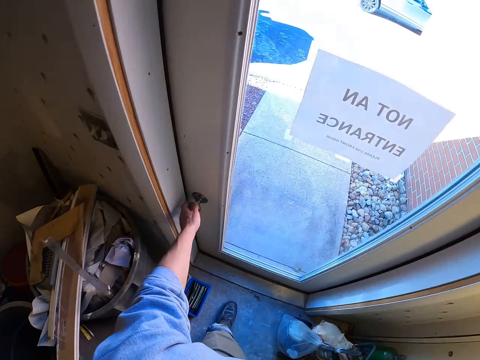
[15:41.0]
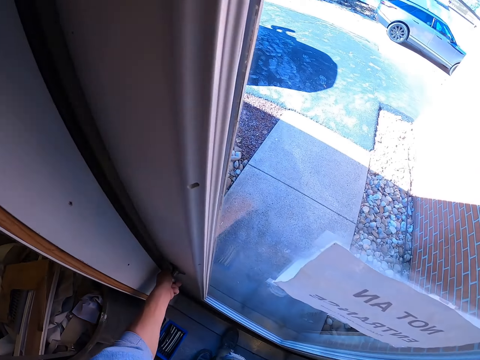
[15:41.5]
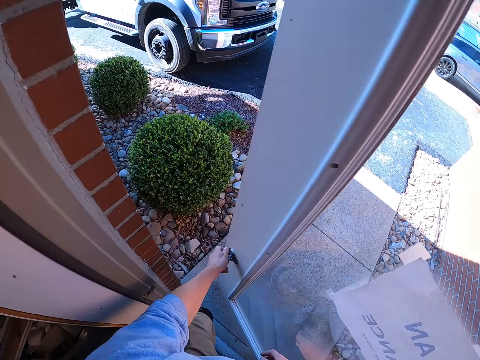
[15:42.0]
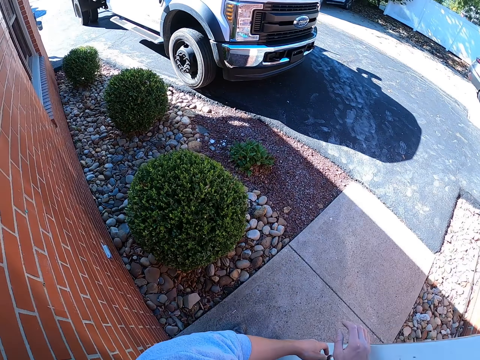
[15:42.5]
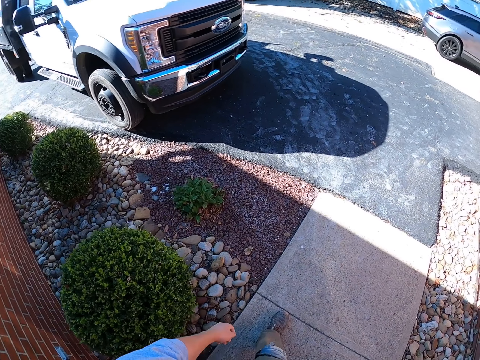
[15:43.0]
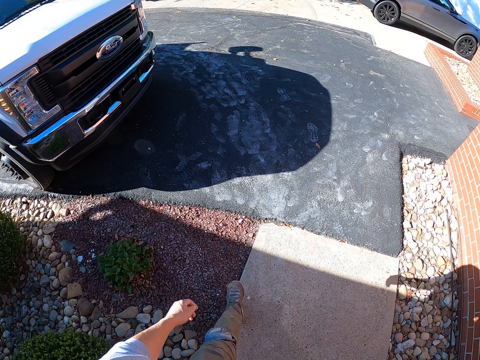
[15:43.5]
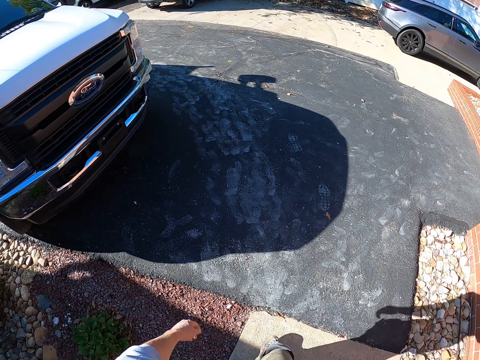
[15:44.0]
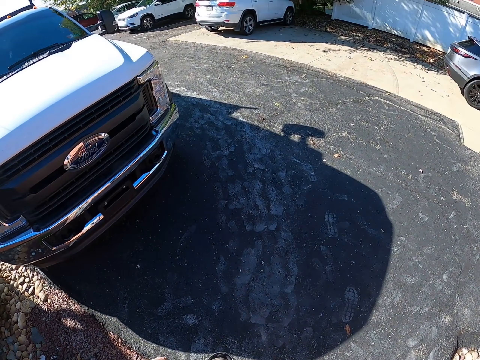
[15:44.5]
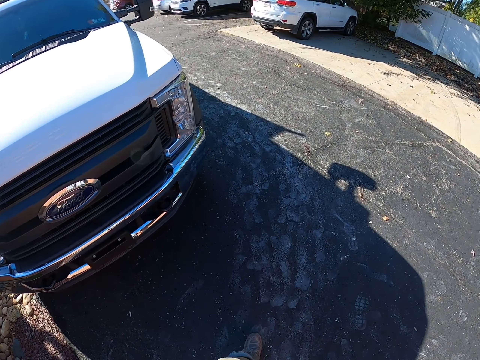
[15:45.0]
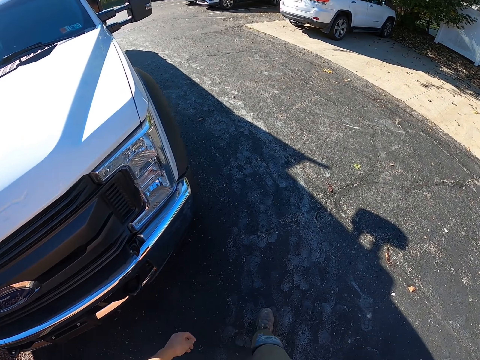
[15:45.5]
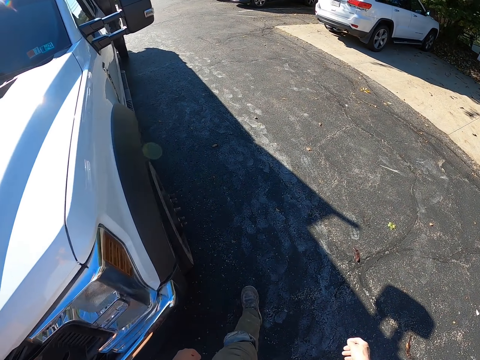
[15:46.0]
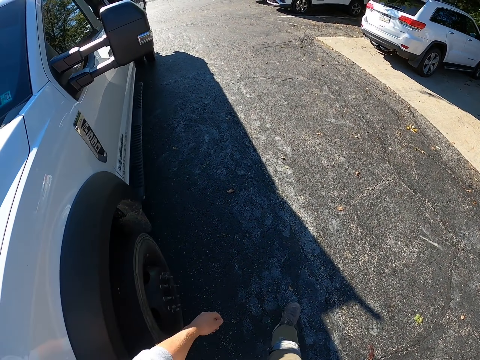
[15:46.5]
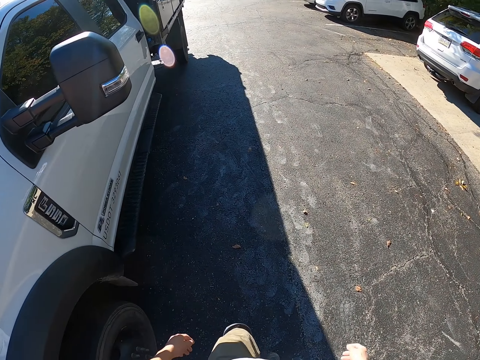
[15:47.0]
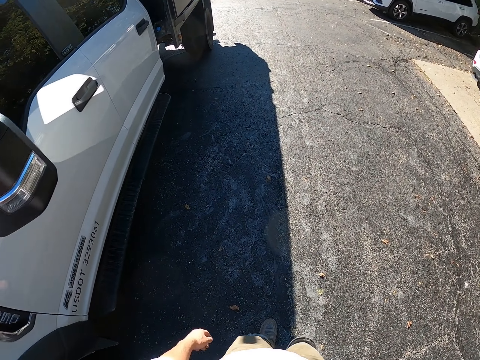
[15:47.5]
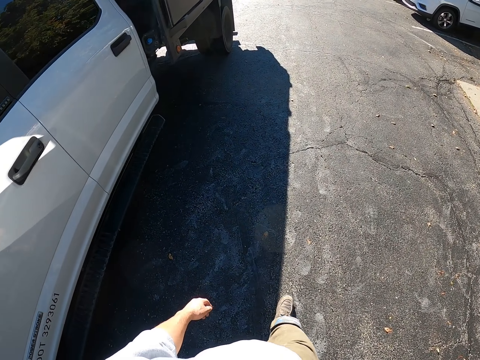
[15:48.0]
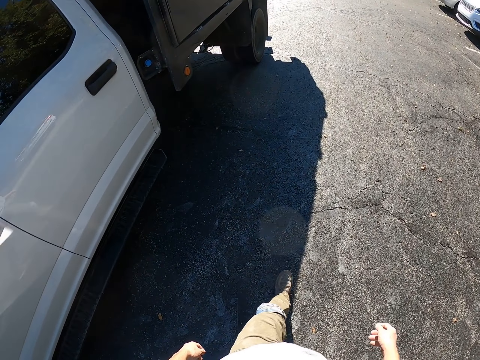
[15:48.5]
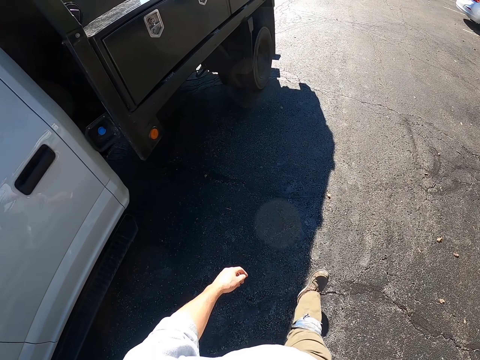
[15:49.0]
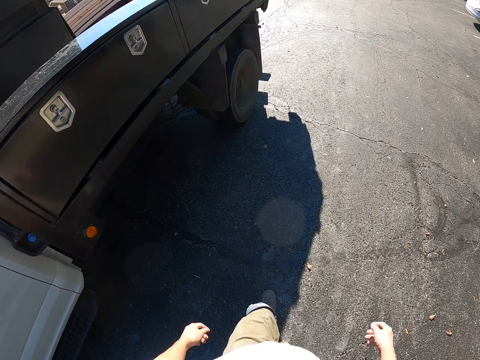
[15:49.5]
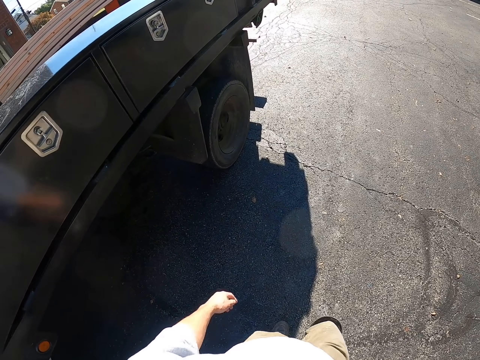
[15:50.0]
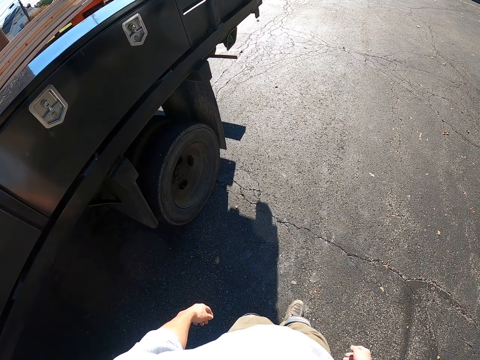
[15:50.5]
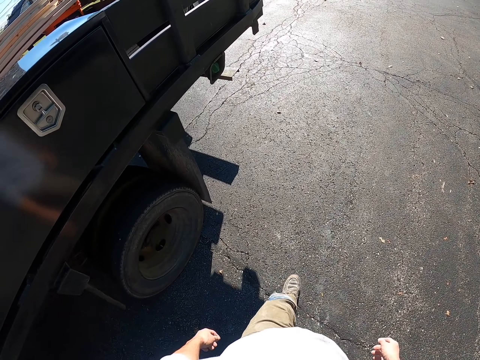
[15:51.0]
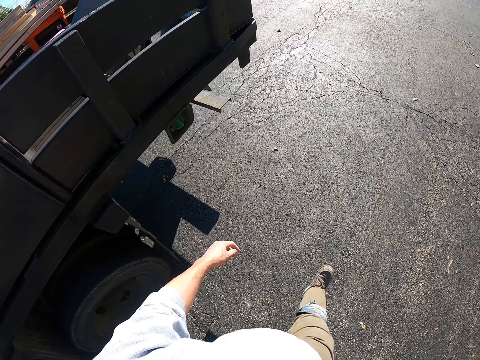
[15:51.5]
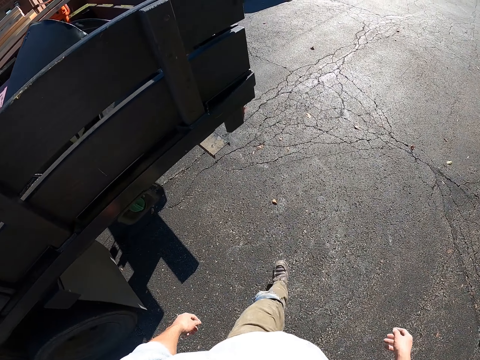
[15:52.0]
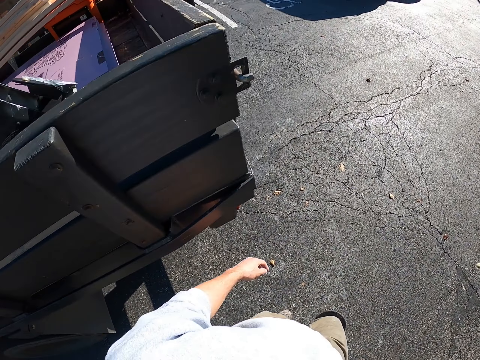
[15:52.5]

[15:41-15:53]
The camera wearer opens the door. They walk toward the truck.

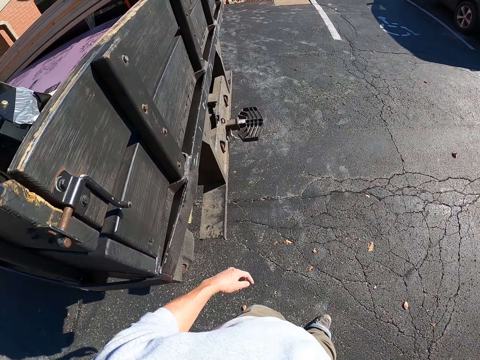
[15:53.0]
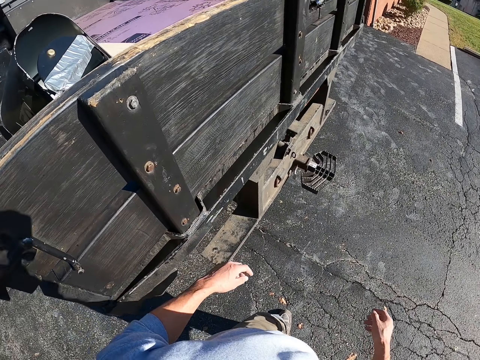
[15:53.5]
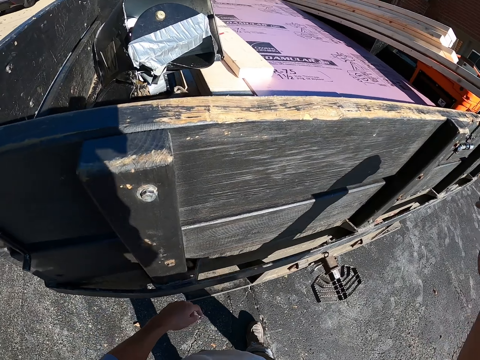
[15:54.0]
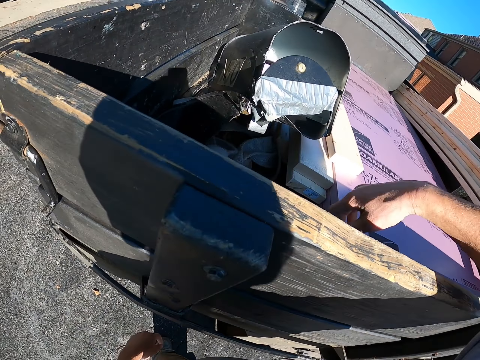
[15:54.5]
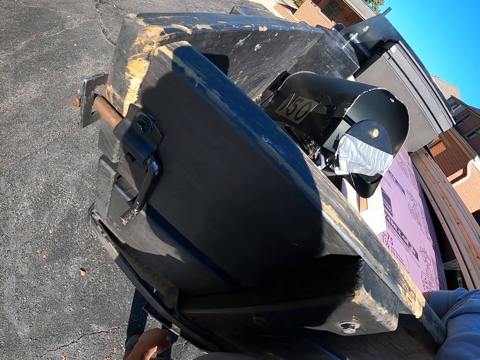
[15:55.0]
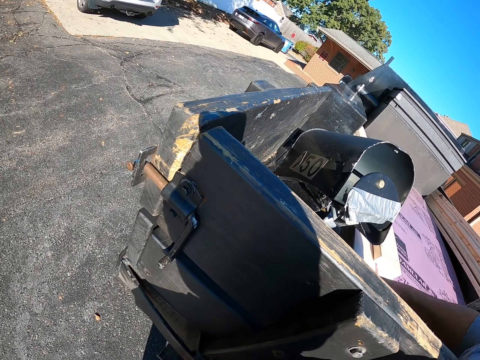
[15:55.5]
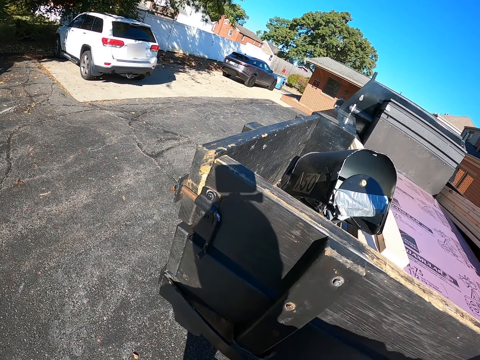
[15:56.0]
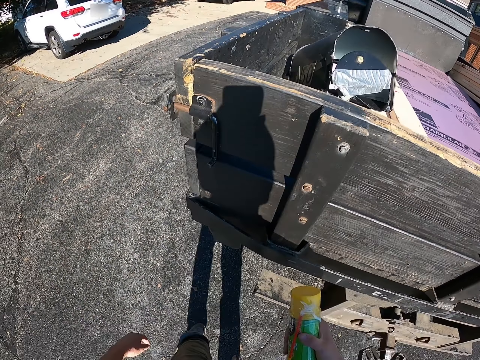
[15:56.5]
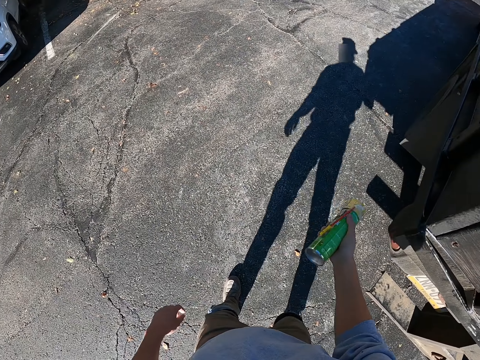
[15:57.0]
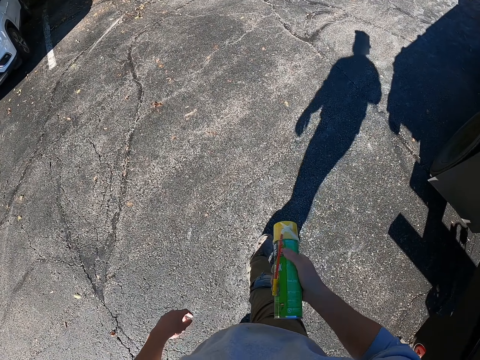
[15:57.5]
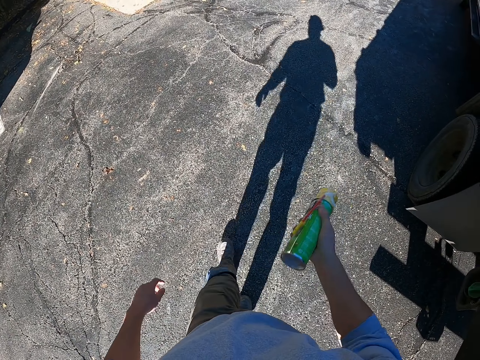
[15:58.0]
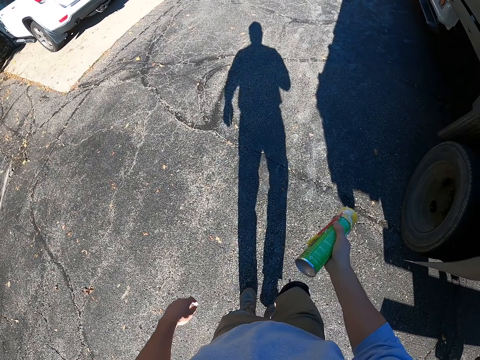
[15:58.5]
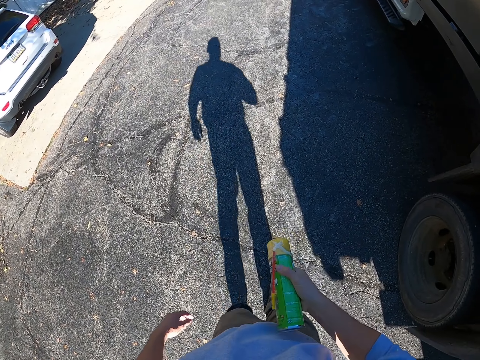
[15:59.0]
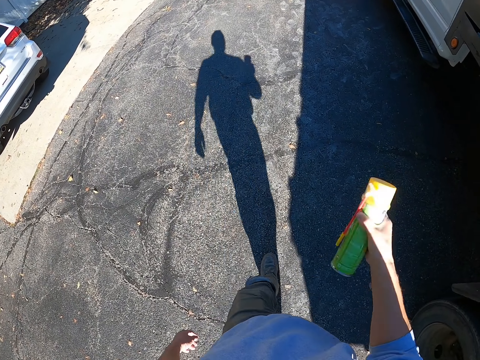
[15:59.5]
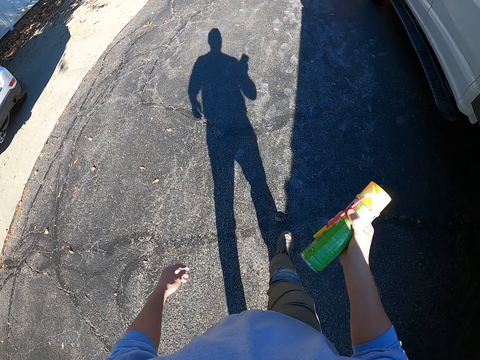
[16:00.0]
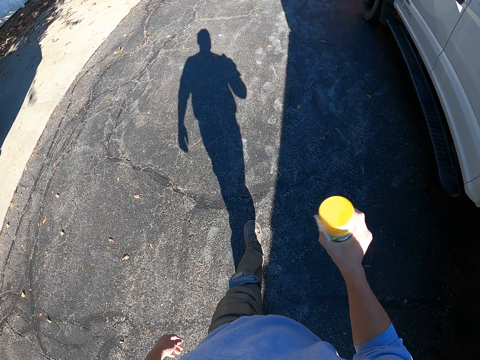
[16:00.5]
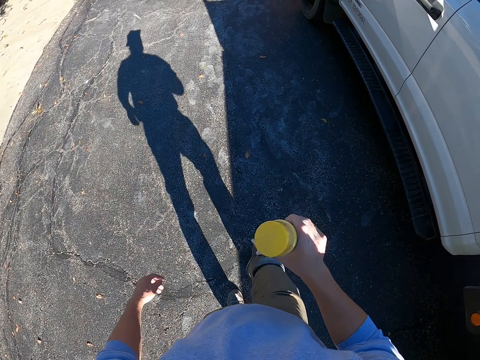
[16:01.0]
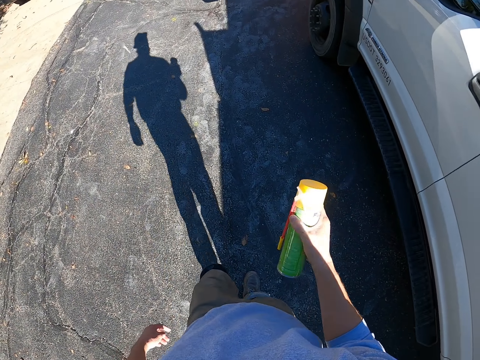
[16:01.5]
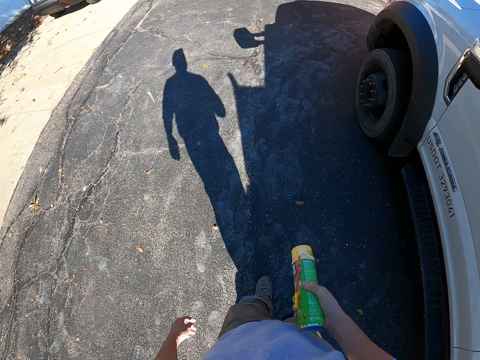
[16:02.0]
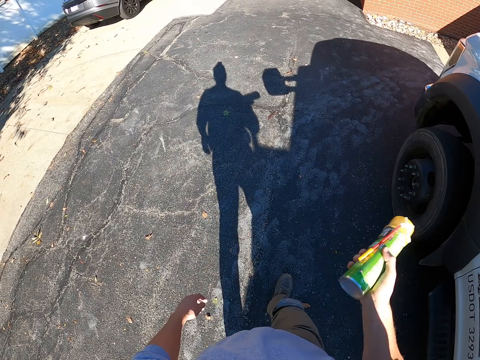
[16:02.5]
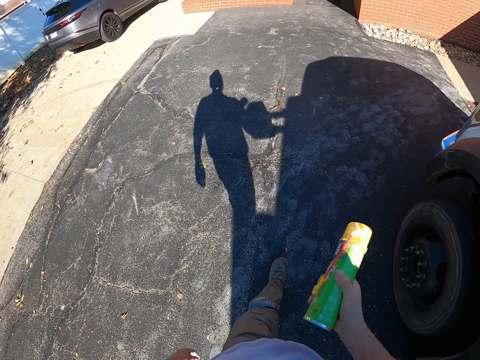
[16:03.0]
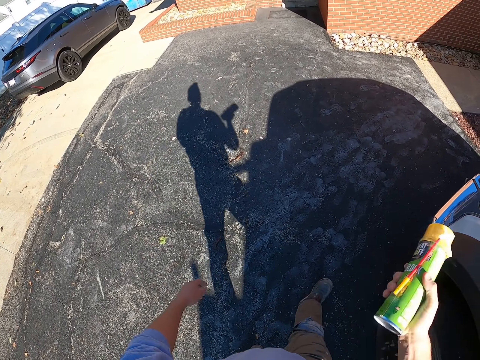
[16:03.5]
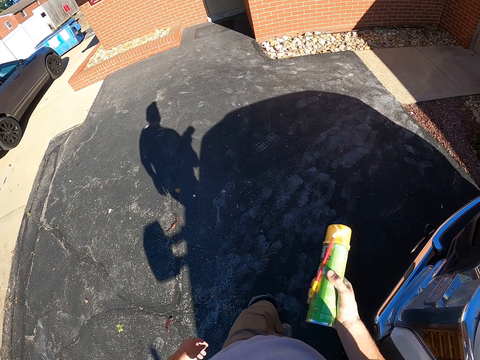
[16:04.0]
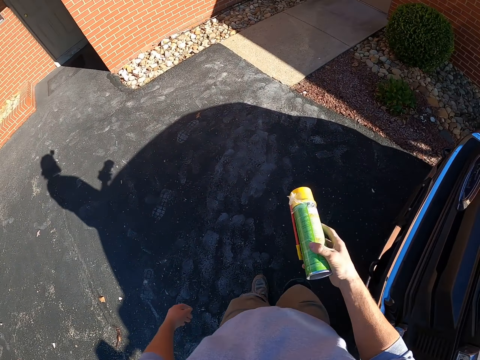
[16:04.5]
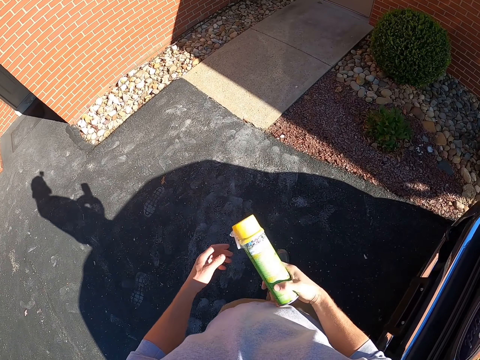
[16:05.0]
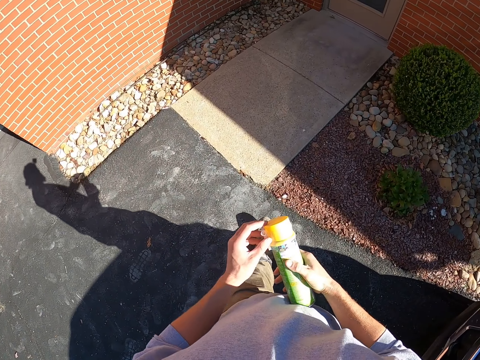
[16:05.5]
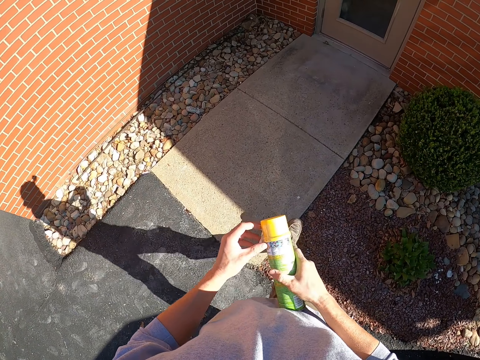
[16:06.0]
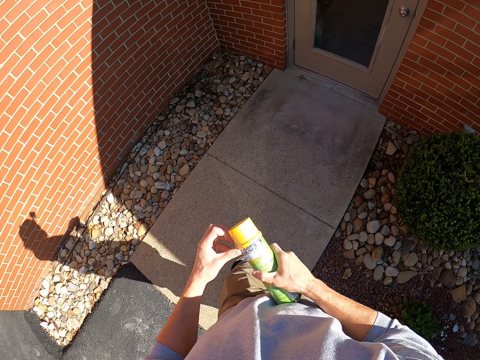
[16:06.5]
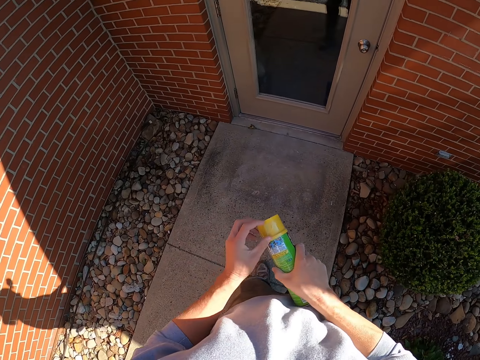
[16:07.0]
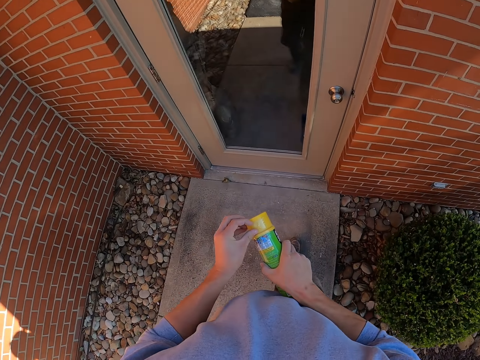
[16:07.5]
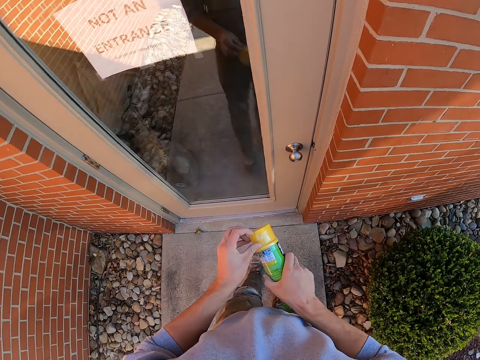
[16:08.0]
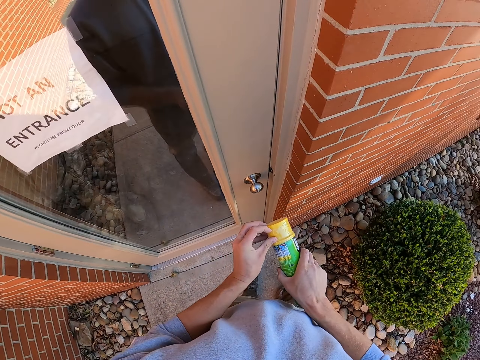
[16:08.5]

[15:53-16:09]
The camera wearer picks up the glue or bottle from the truck. They hold the bottle. They shake the bottle. They walk toward the house. They hold the bottle with hands. They remove the seal from the bottle.
